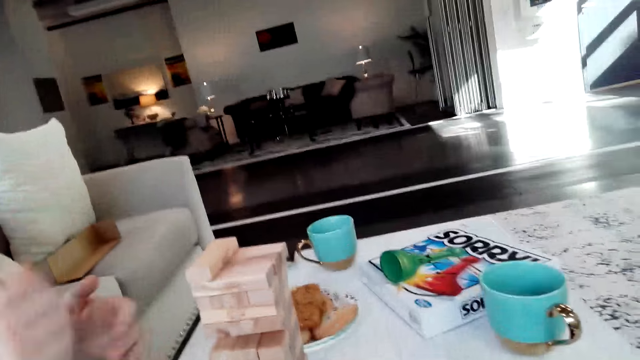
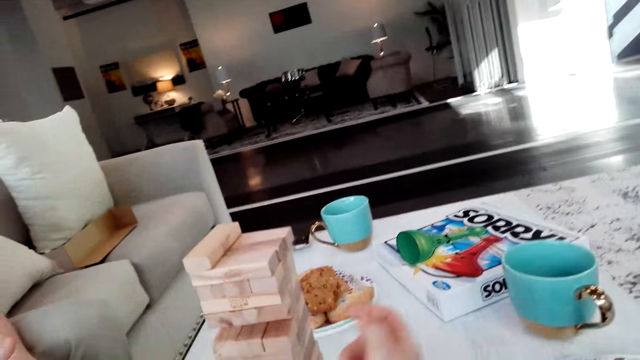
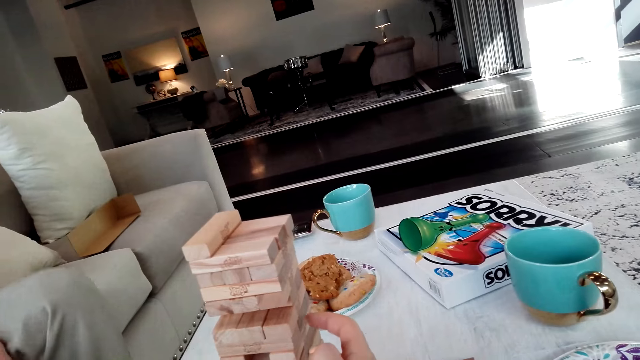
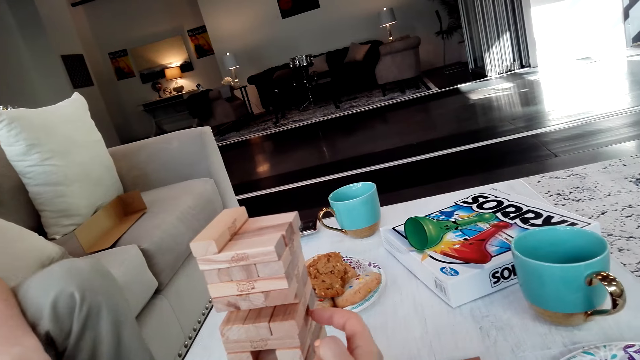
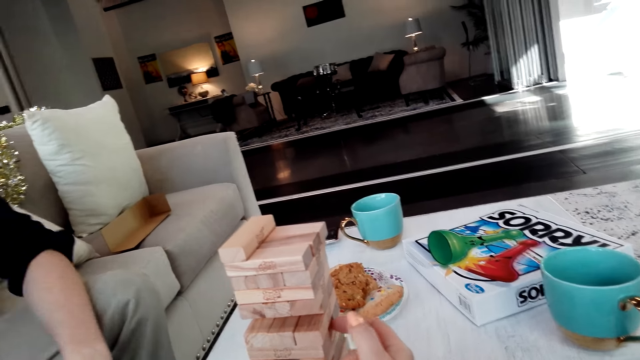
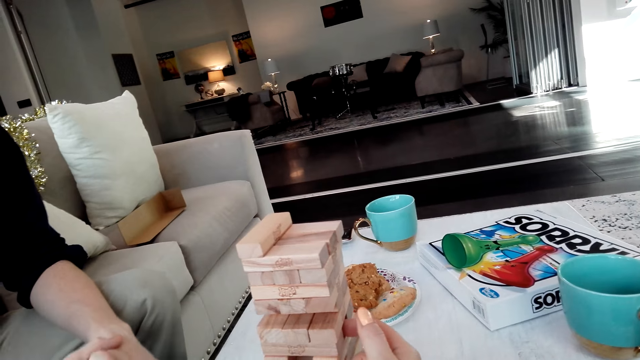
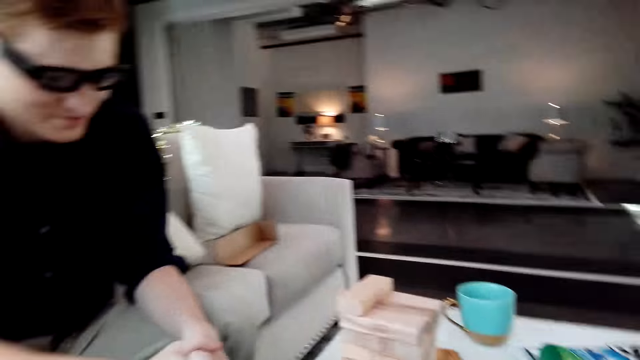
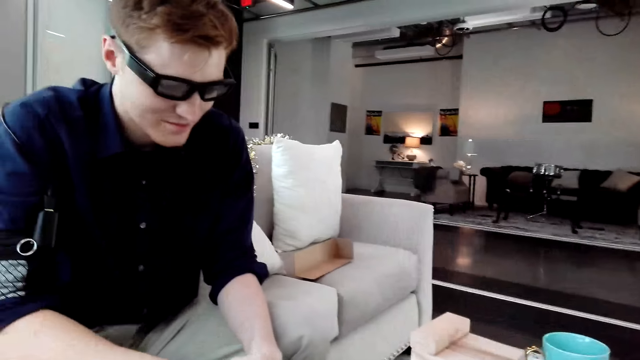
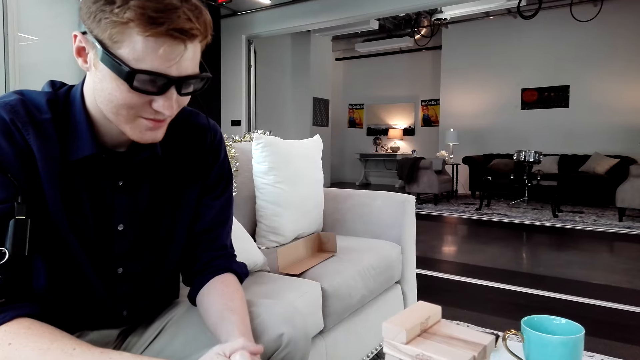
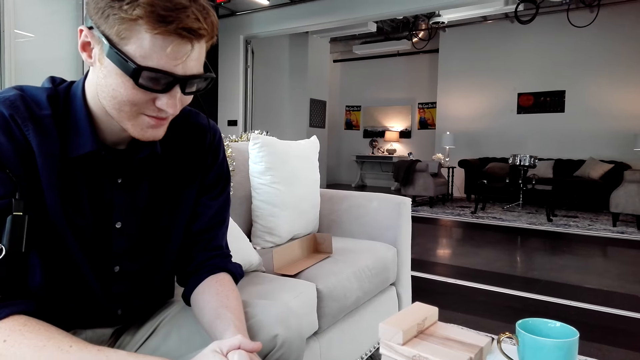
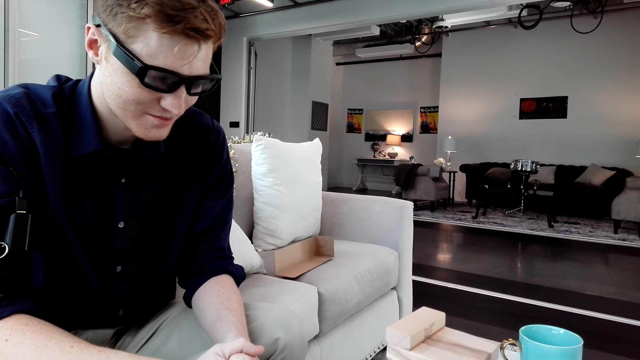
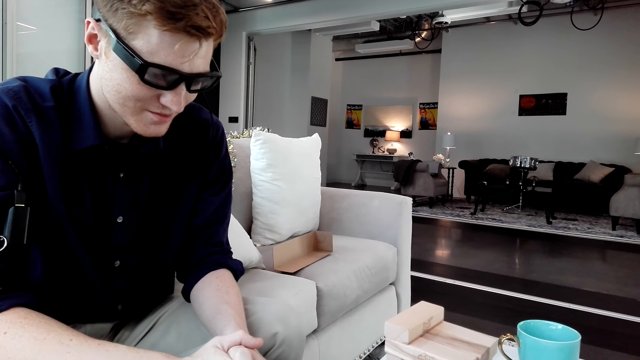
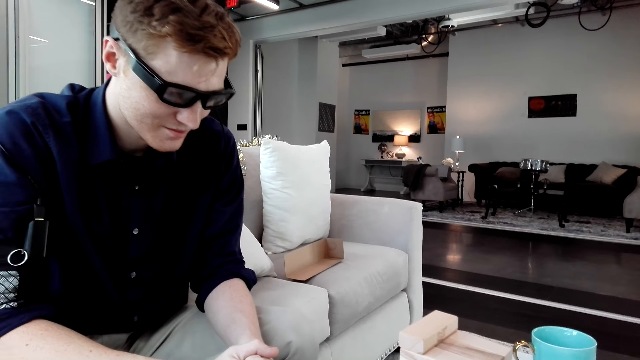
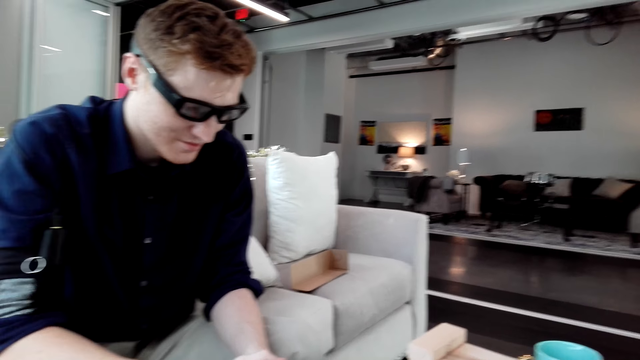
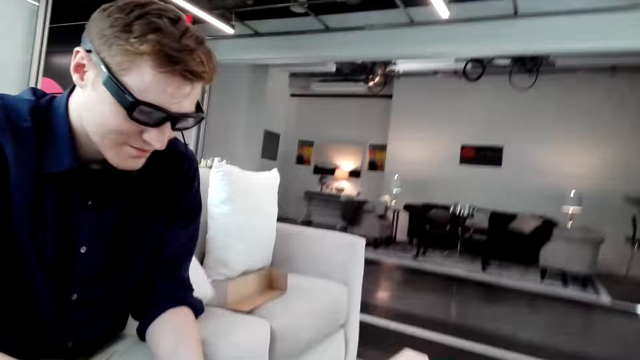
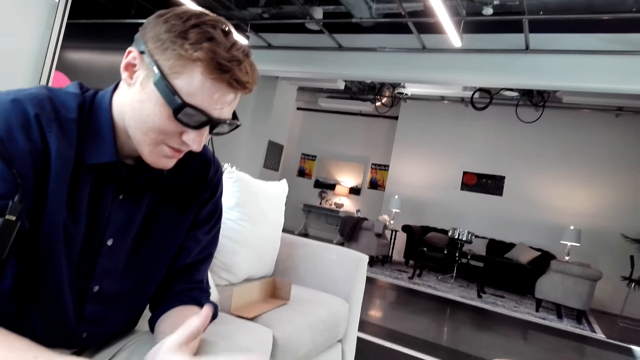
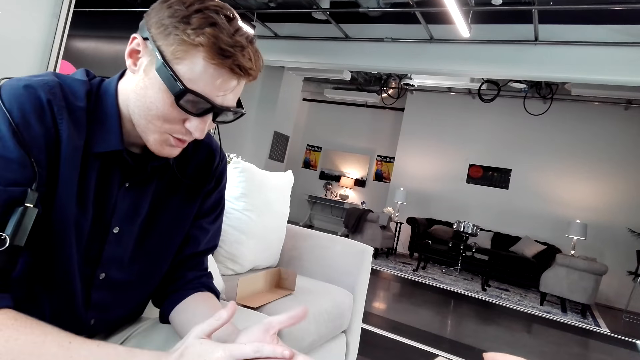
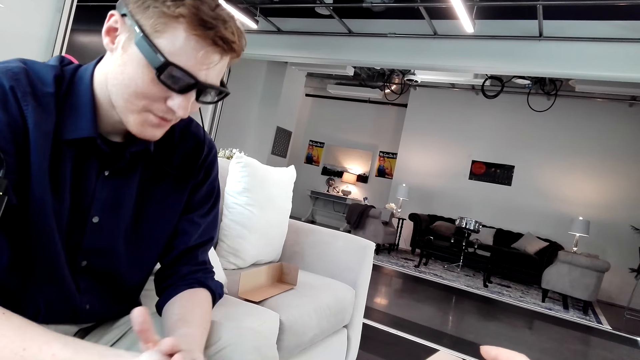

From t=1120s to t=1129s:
The camera wearer removes the block and pushes a Jenga block.

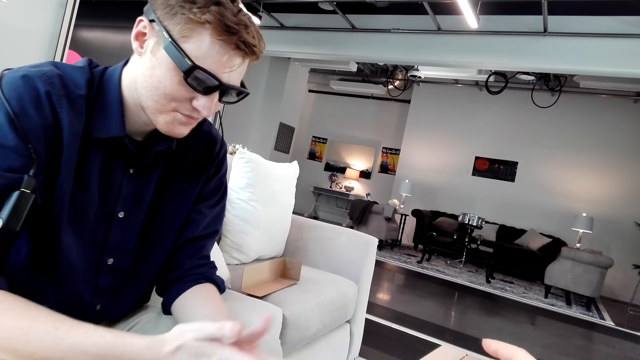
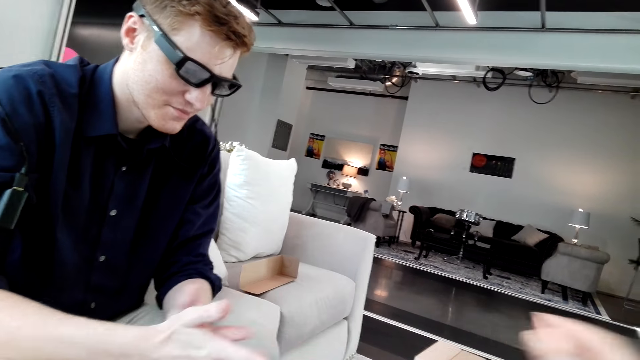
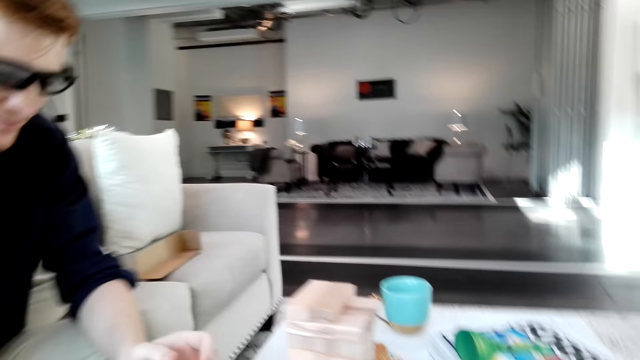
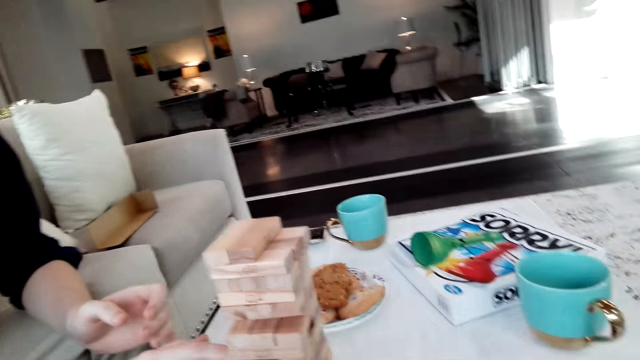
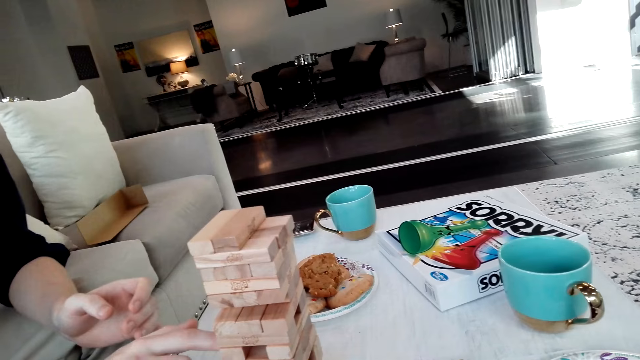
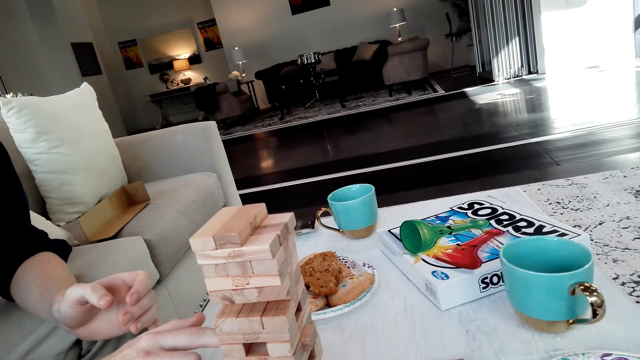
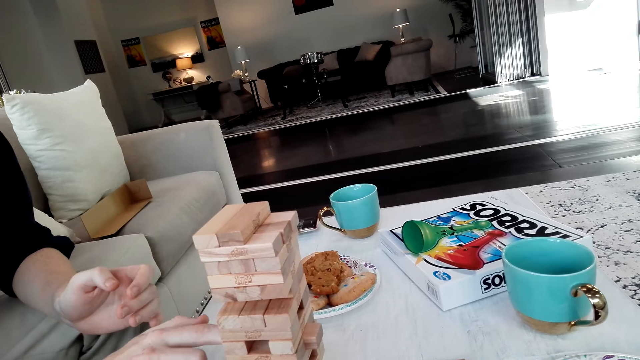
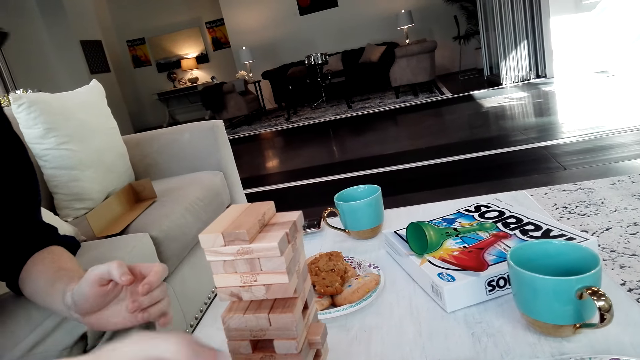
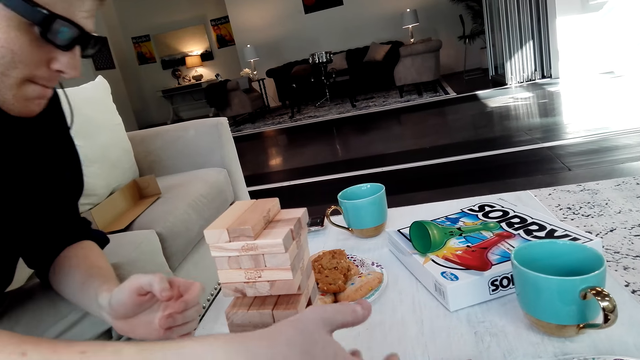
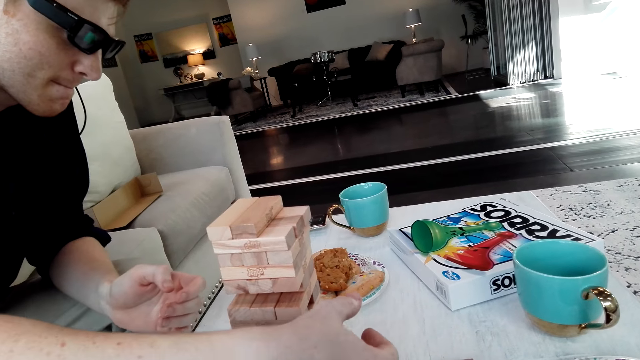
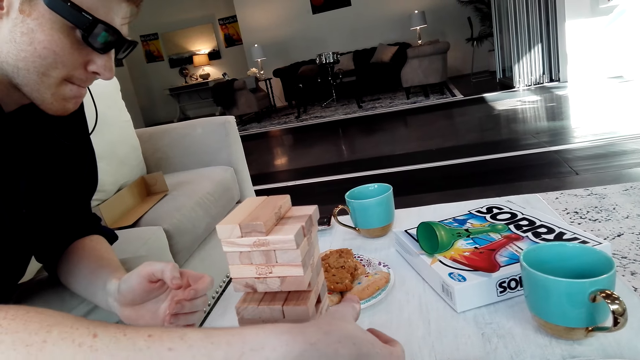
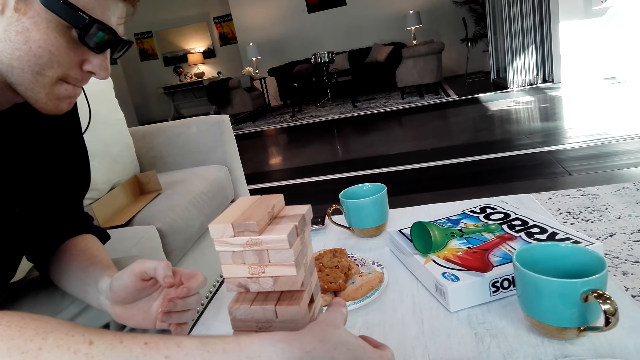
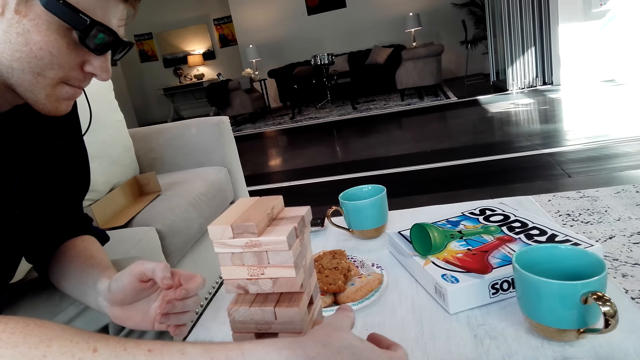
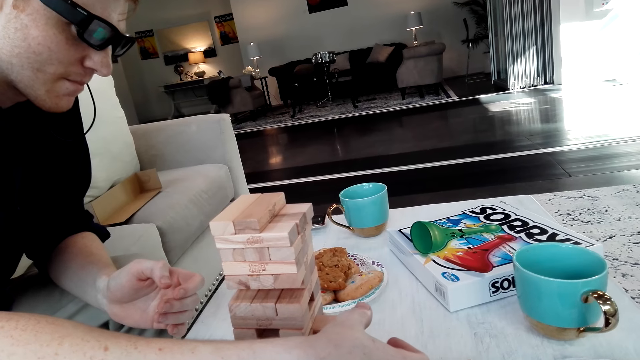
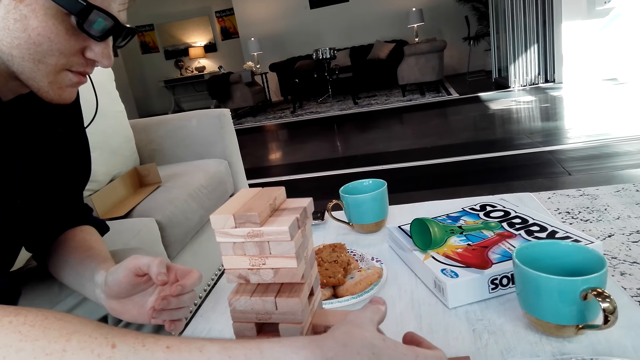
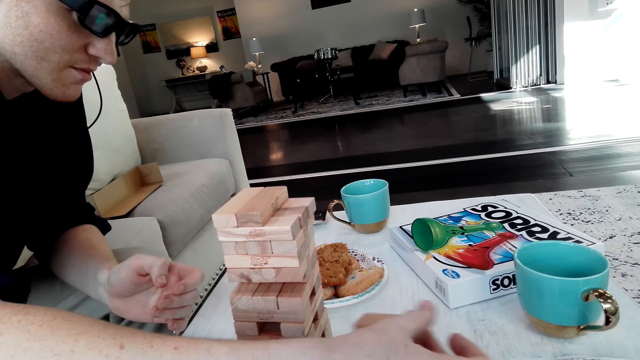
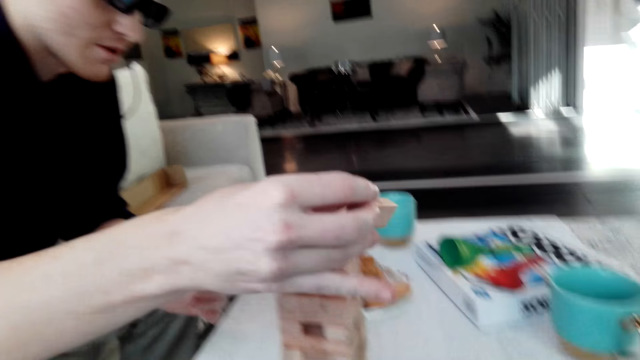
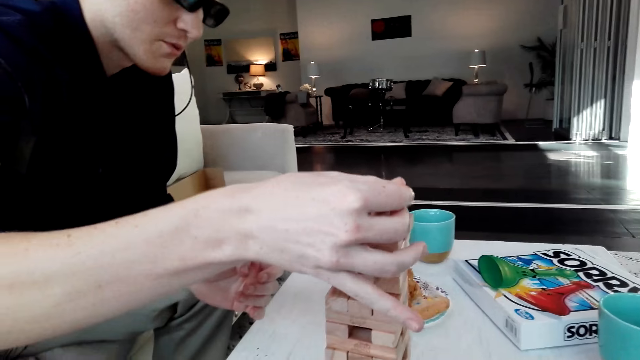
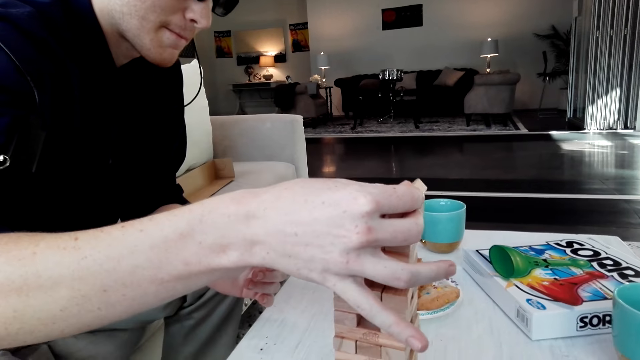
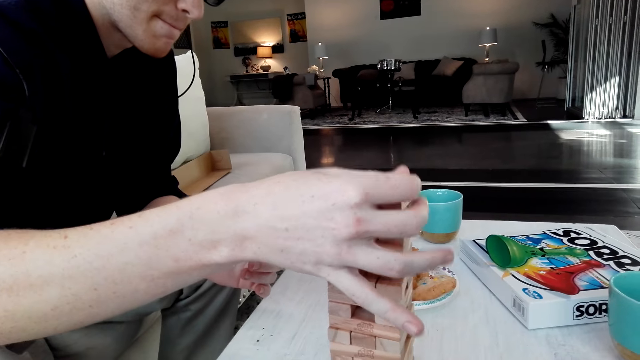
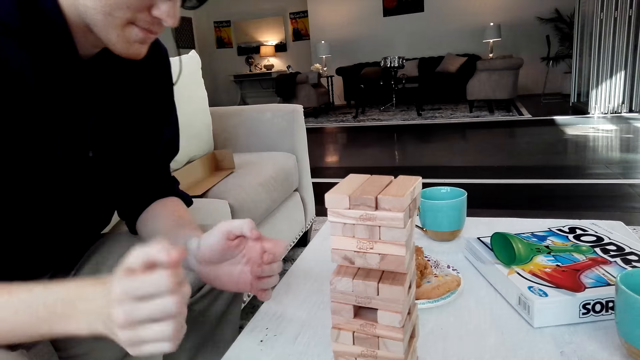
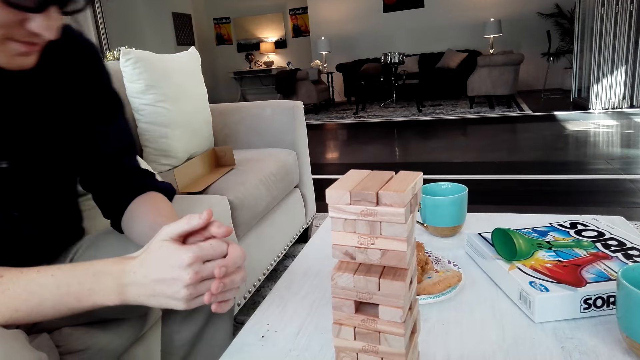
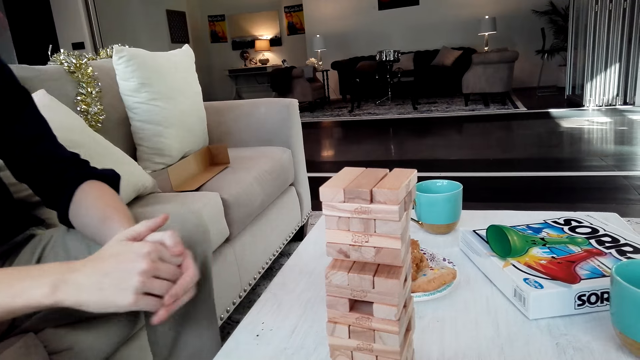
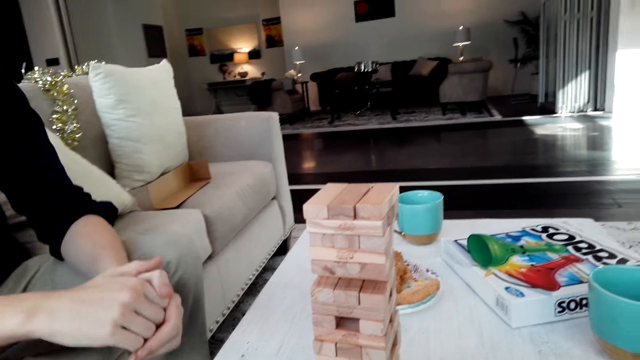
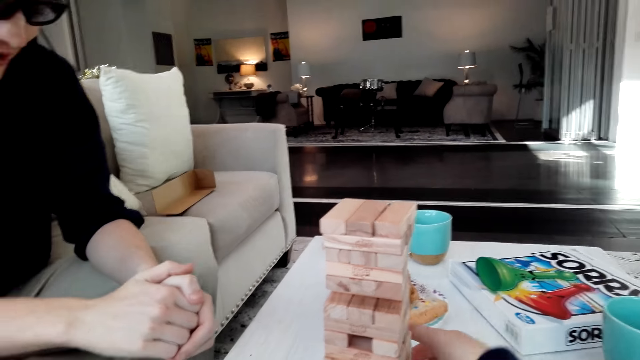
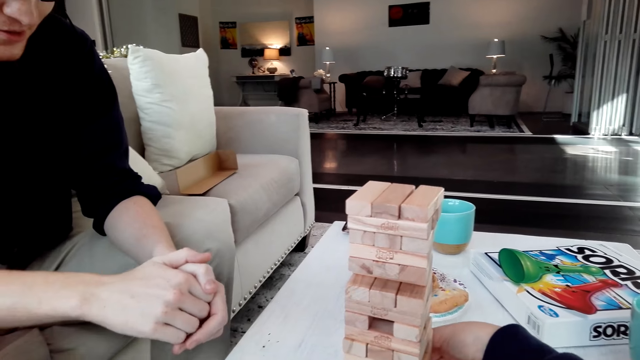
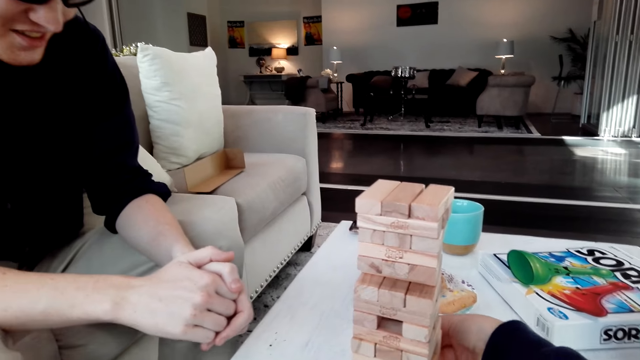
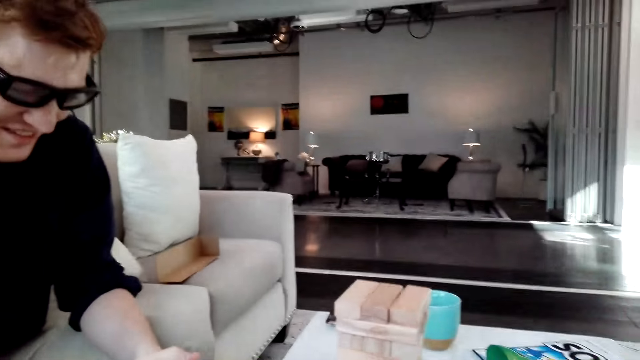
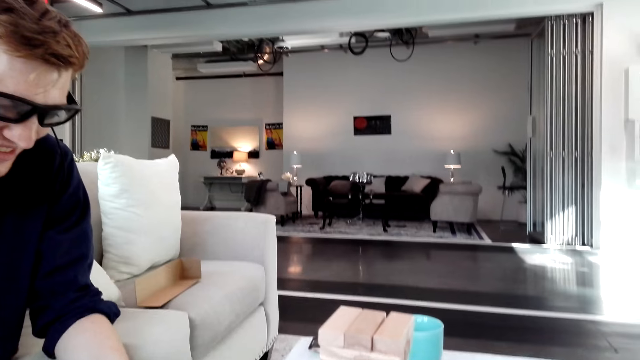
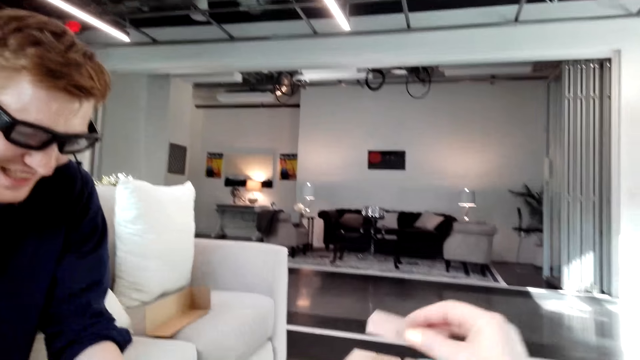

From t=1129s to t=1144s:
The camera wearer puts a Jenga block on a tower. A man pulls a Jenga block and puts a Jenga block on the tower. The camera wearer removes the block.
